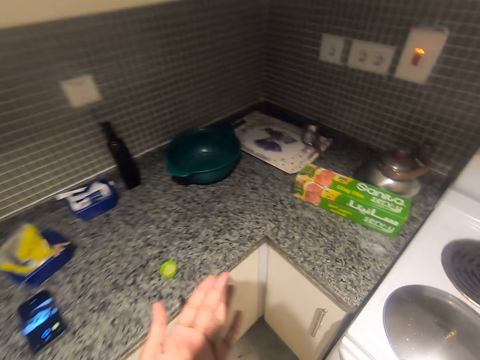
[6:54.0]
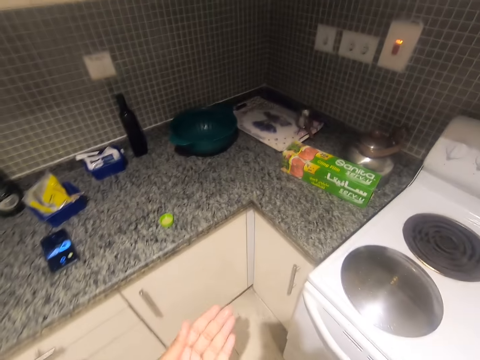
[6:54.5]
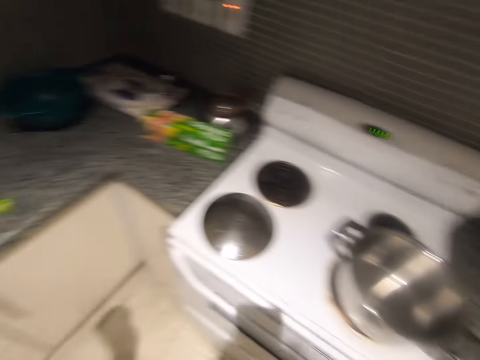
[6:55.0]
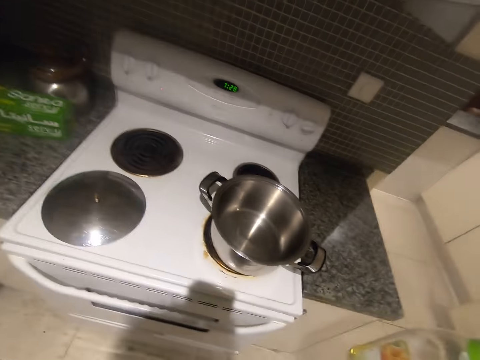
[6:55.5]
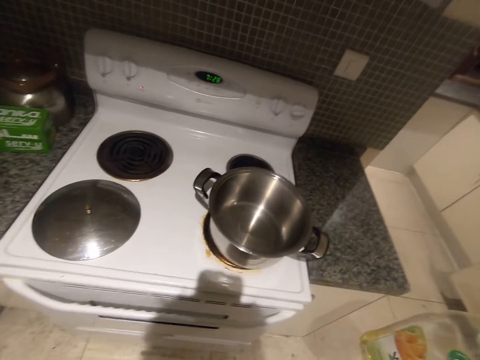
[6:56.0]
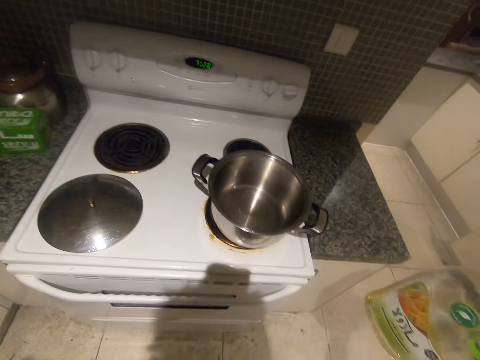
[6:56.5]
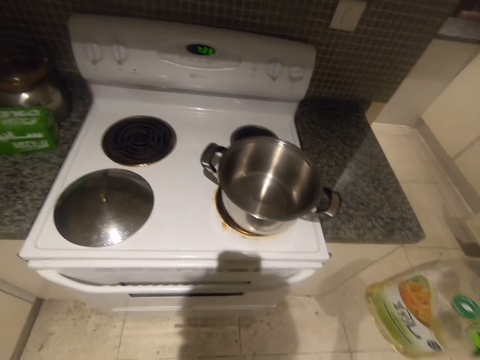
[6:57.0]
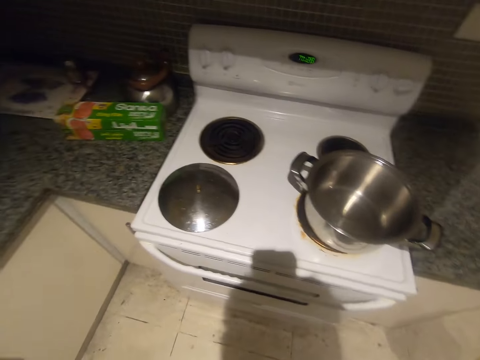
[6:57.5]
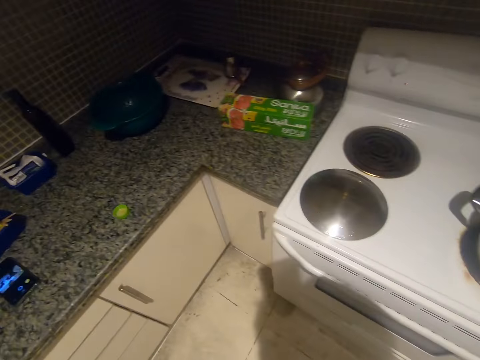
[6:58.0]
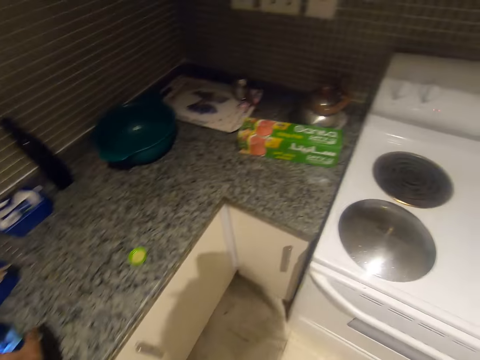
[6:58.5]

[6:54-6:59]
The camera wearer drops the oil cover on the kitchen counter.

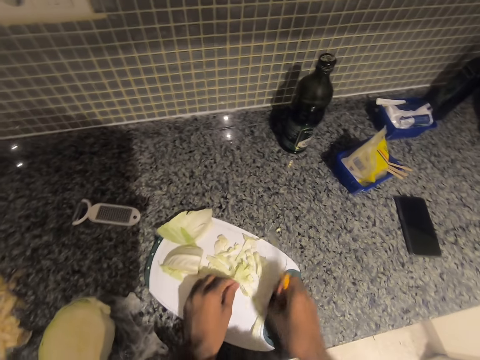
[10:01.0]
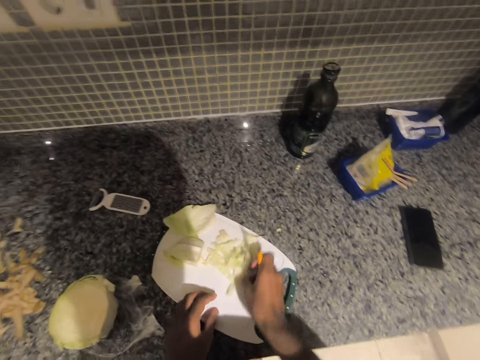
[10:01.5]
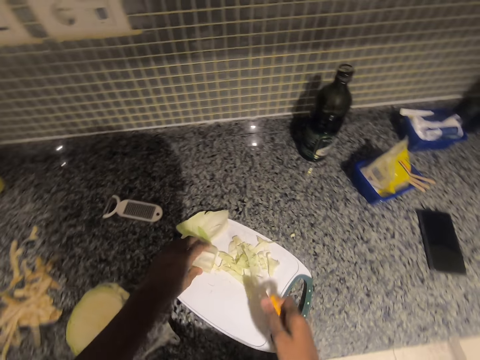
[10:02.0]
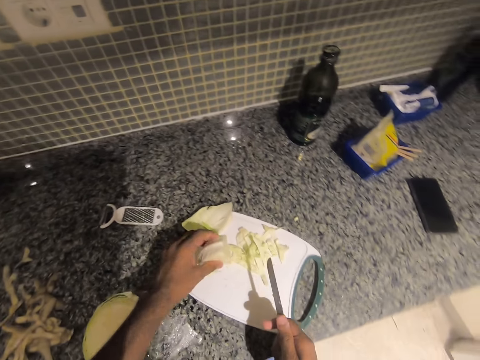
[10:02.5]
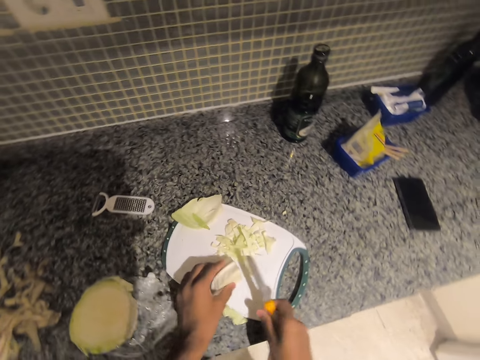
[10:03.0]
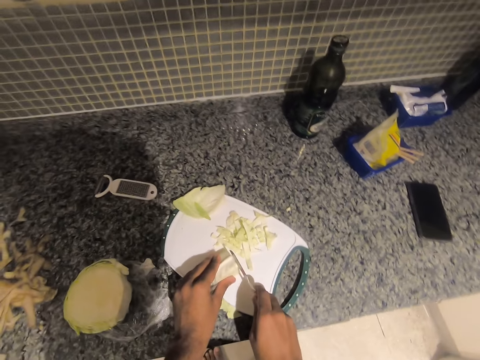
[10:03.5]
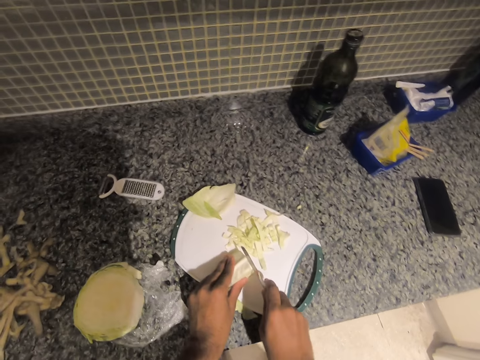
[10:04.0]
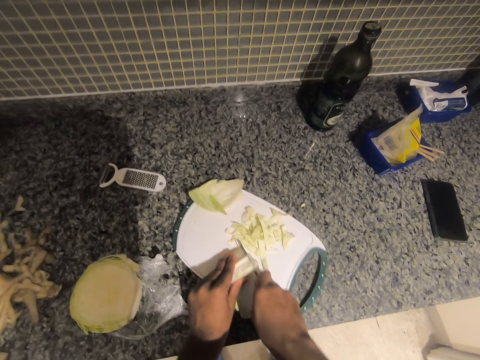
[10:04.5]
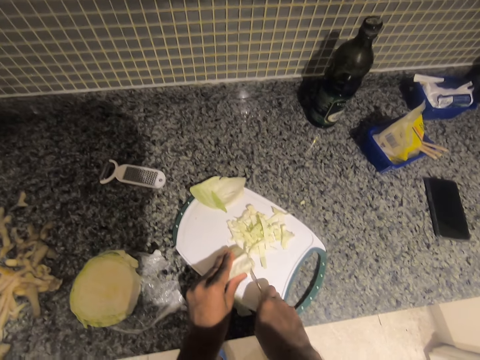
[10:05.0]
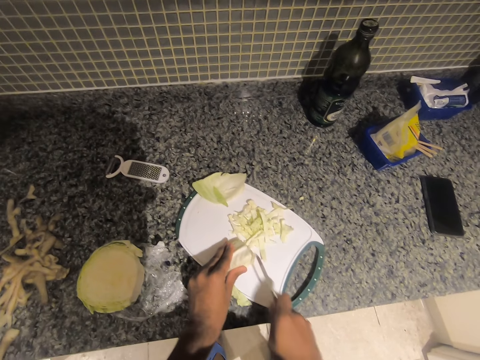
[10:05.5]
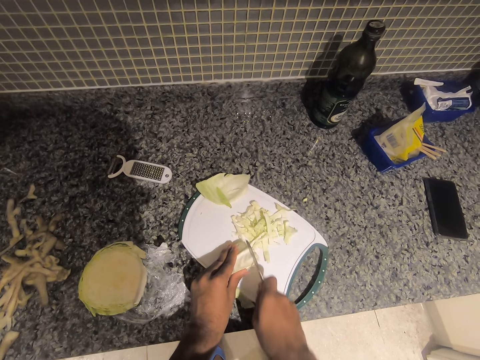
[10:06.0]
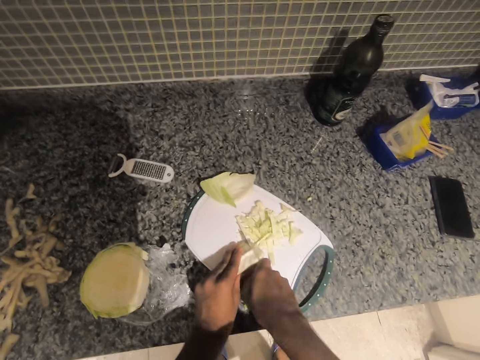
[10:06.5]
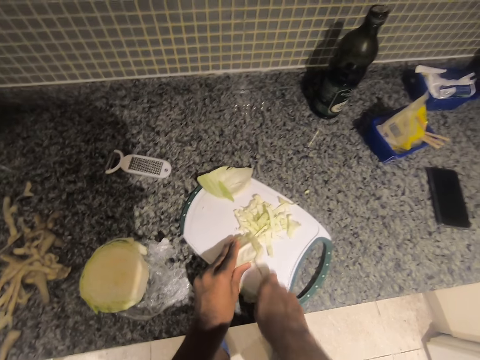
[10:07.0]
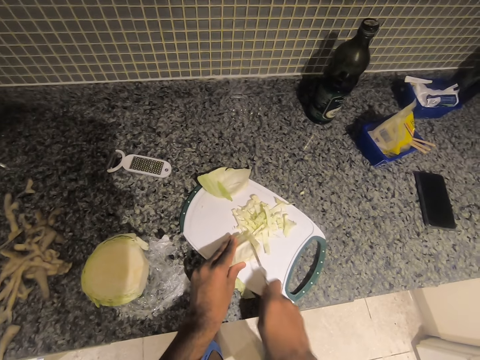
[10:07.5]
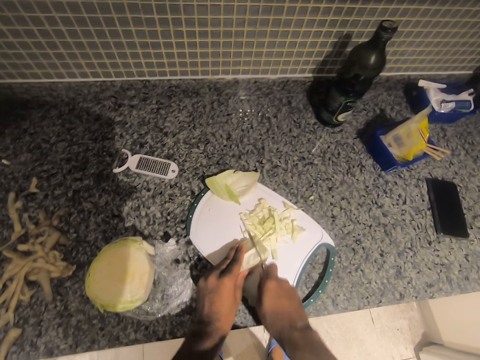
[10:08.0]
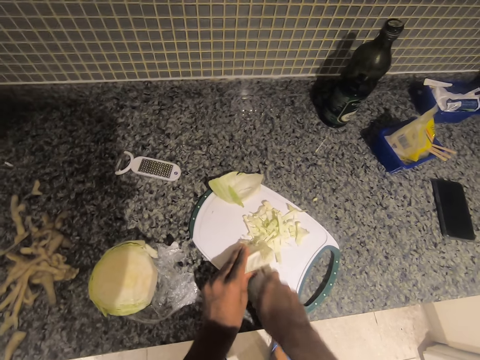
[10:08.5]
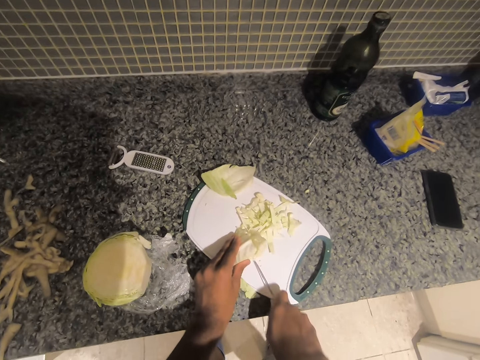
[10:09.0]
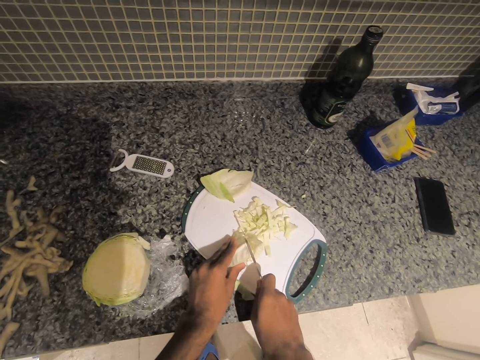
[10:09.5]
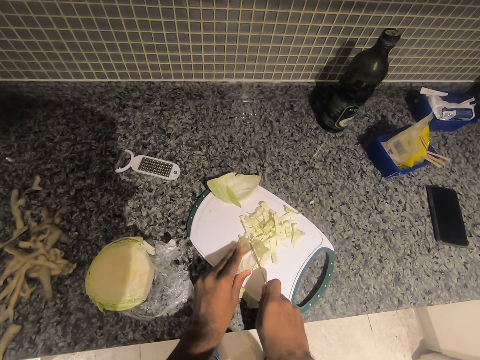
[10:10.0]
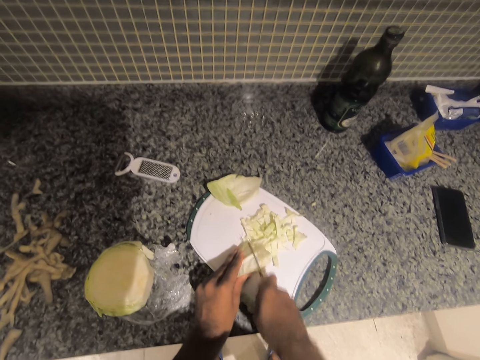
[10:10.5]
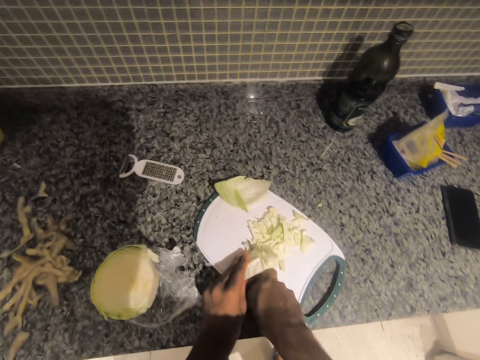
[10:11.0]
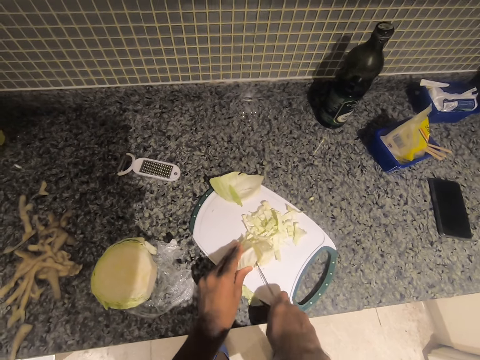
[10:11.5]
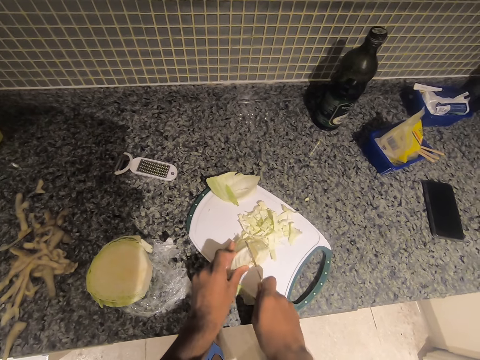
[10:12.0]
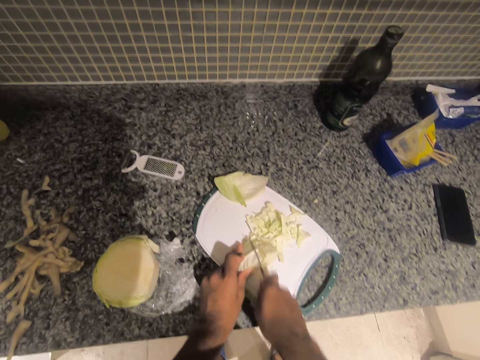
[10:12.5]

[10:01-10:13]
The camera wearer lifts a piece of cut cabbage from the chopping board with his left hand. He places the cut cabbage on the chopping board with his left hand. He holds down the cabbage on the chopping board with his left hand. He chops the cabbage on the chopping board with the knife in his right hand.

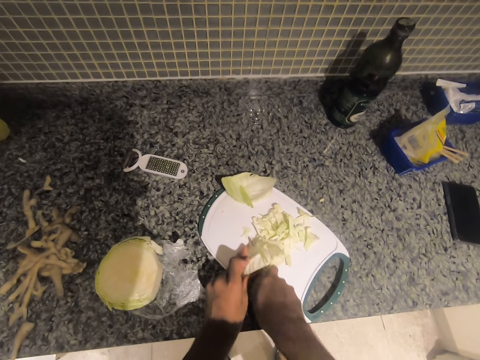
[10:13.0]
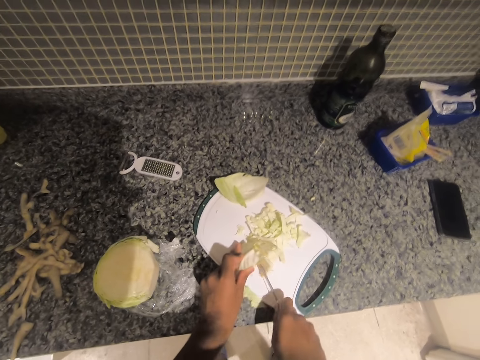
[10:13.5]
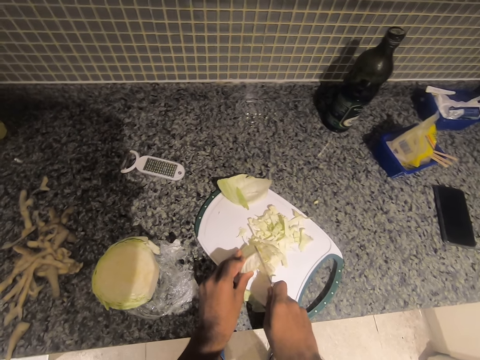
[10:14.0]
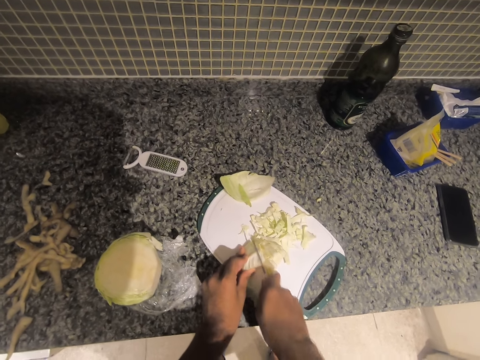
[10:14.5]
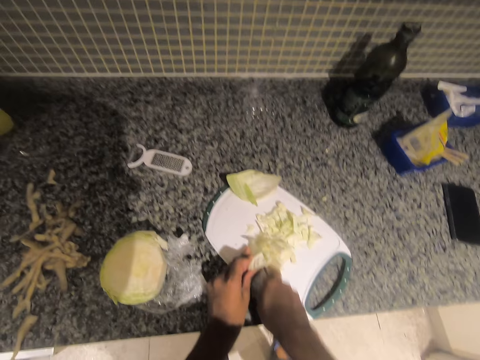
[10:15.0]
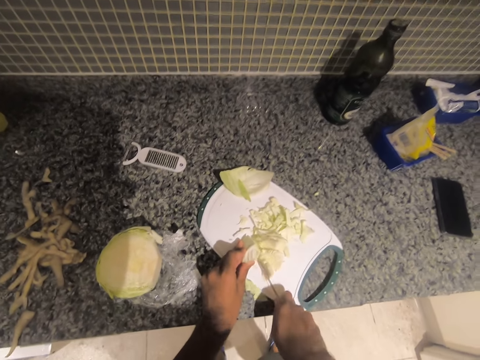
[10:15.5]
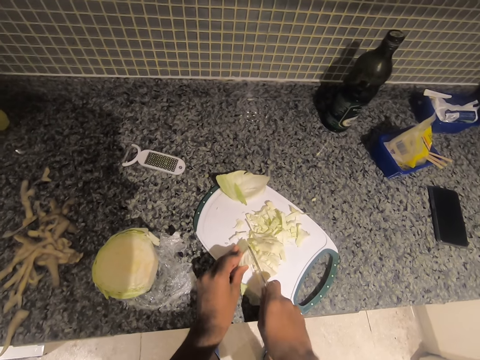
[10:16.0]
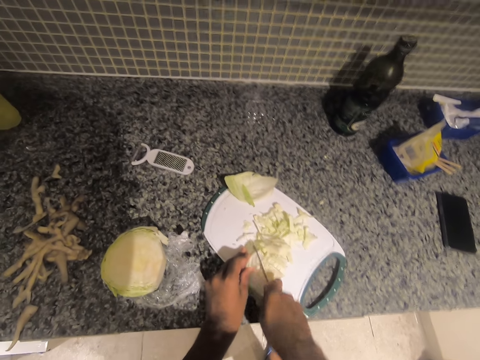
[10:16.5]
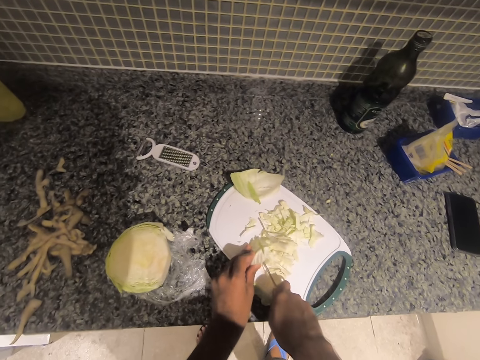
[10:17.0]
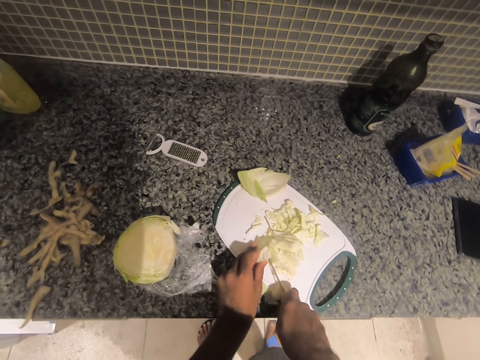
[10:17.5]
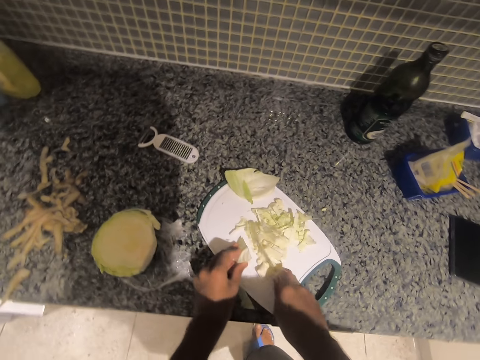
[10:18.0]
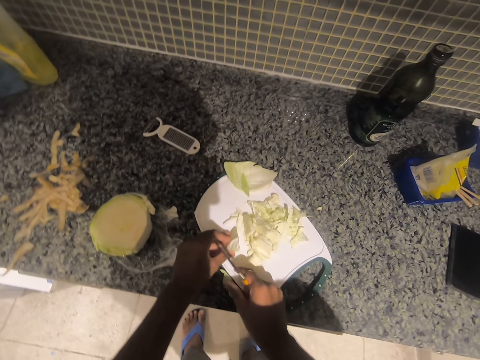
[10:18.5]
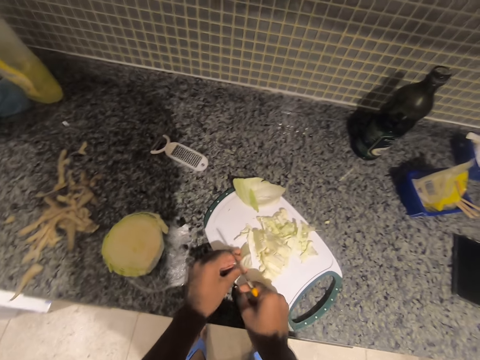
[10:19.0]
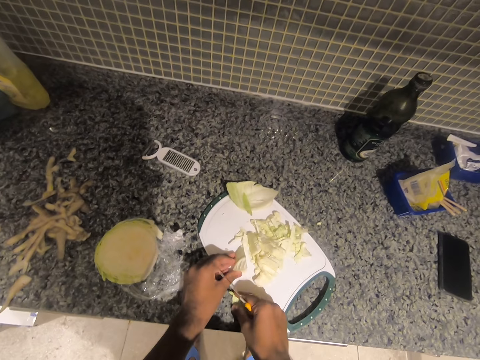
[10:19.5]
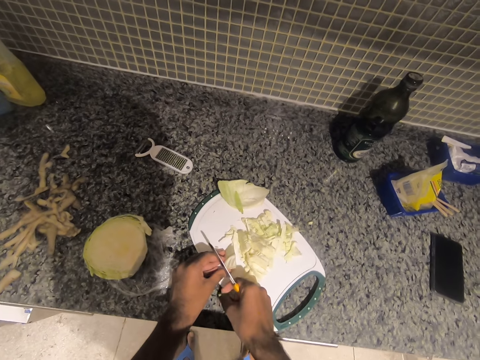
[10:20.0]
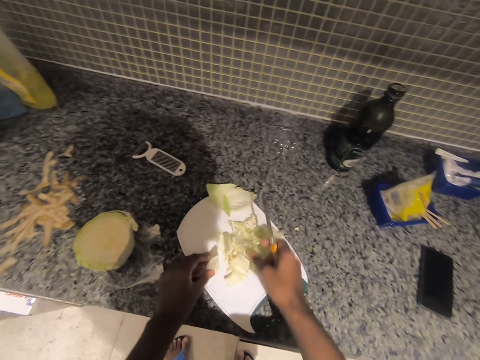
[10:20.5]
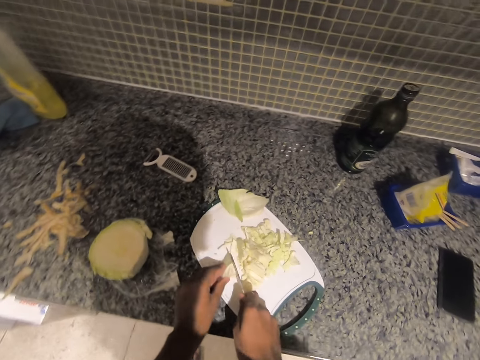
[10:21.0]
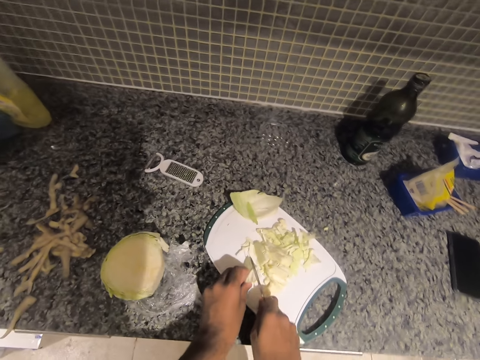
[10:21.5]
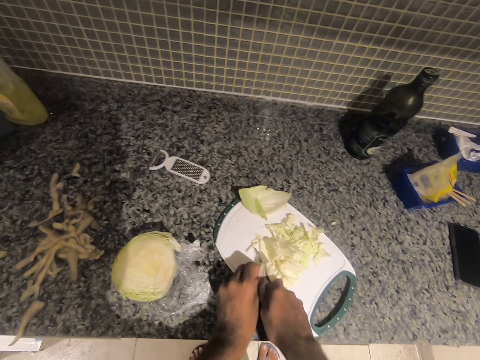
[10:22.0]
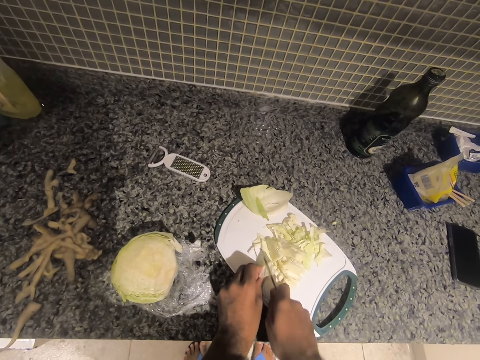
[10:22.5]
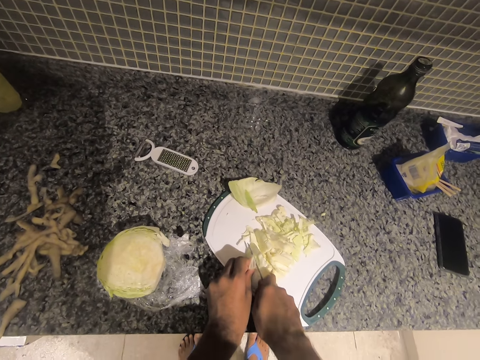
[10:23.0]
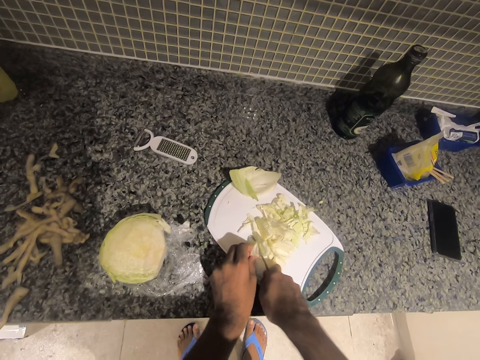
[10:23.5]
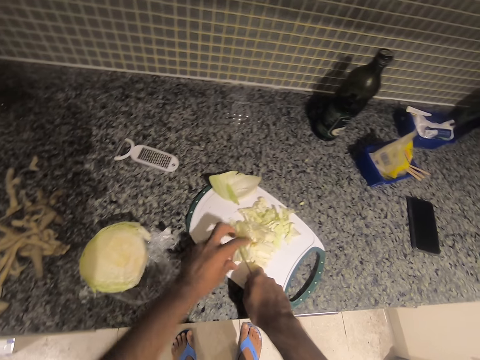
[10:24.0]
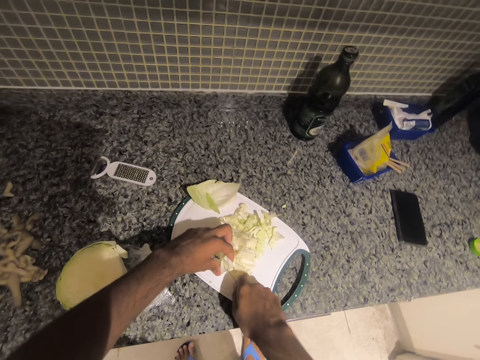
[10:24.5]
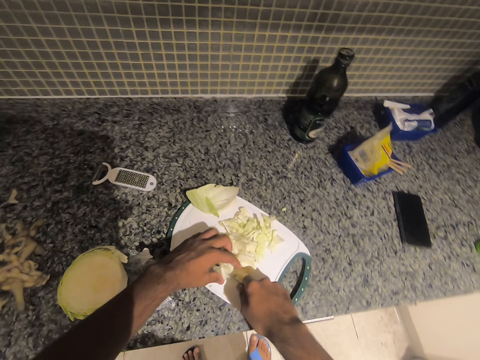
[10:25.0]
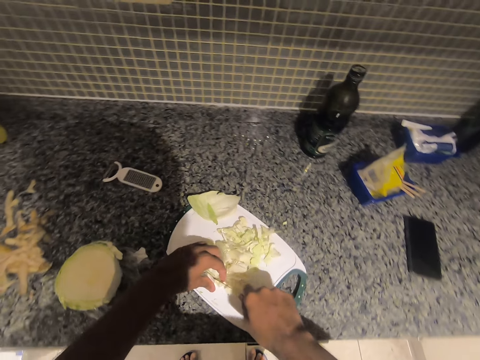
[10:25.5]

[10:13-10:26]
The camera wearer shifts the cabbage in the chopping board with the knife in his right hand. He picks up a piece of cut cabbage from the counter with his right hand. He drops the piece of cut cabbage in his right hand to the chopping board. He chops the cabbage on the chopping board with the knife in his right hand. He adjusts the cabbage on the chopping board with his left hand.
